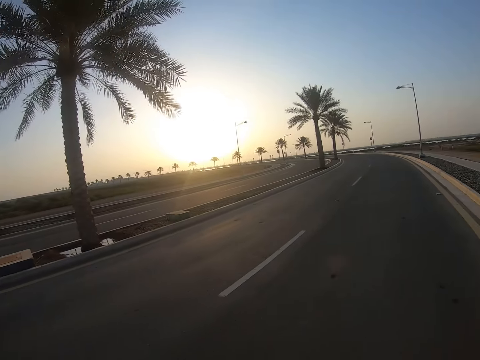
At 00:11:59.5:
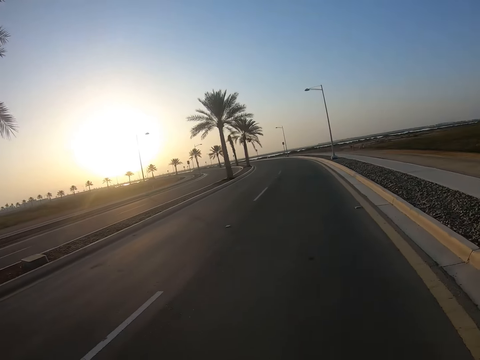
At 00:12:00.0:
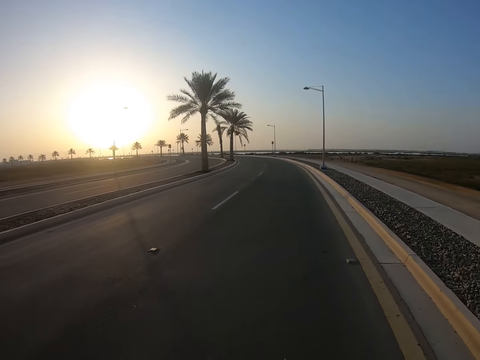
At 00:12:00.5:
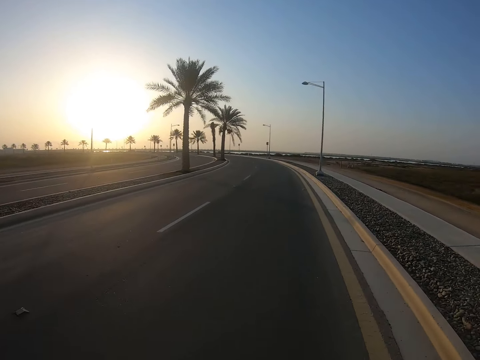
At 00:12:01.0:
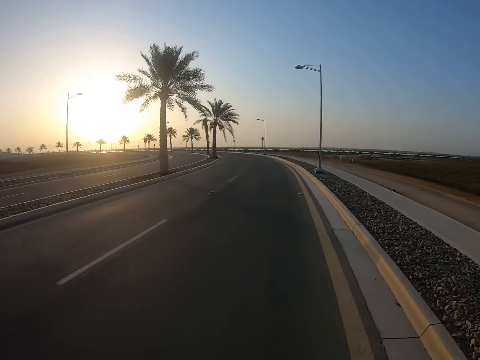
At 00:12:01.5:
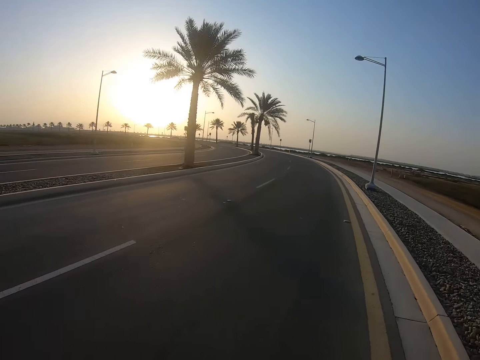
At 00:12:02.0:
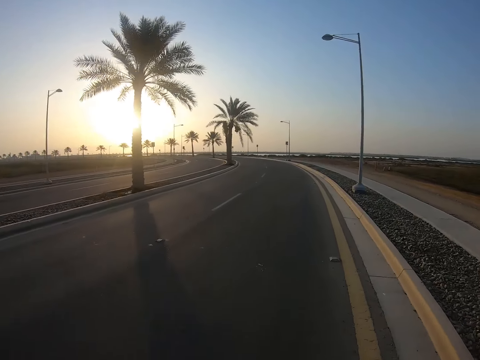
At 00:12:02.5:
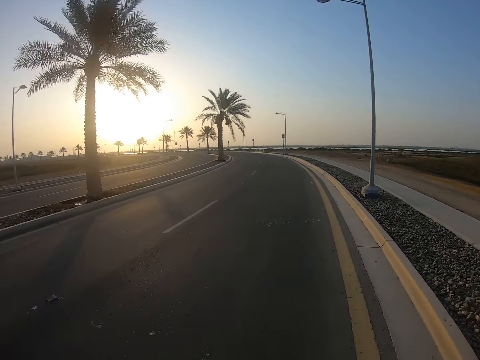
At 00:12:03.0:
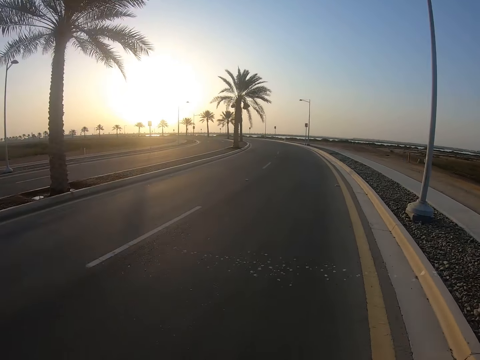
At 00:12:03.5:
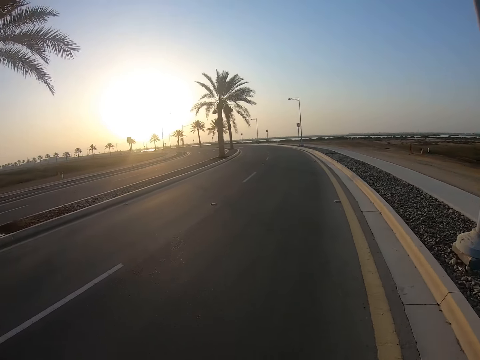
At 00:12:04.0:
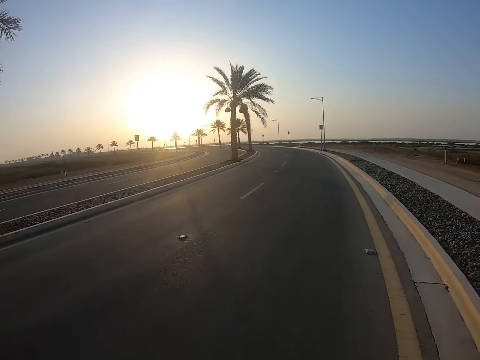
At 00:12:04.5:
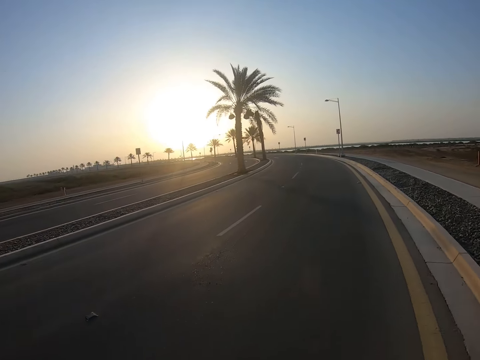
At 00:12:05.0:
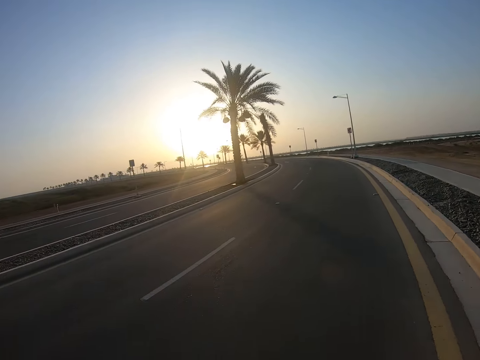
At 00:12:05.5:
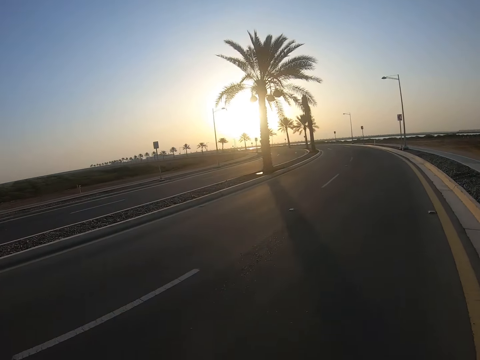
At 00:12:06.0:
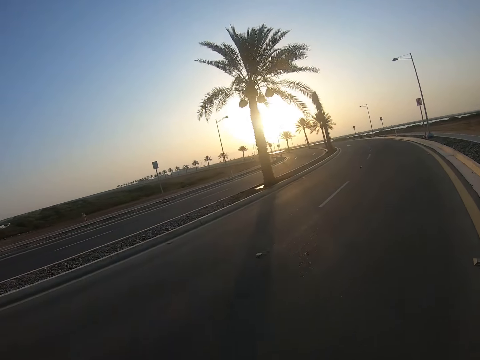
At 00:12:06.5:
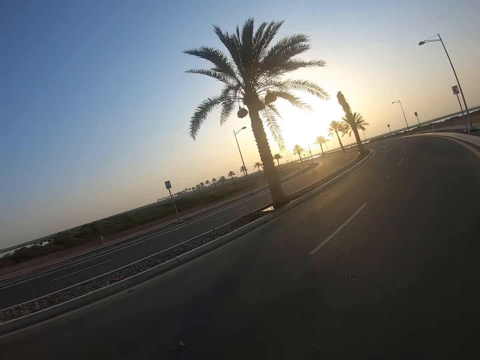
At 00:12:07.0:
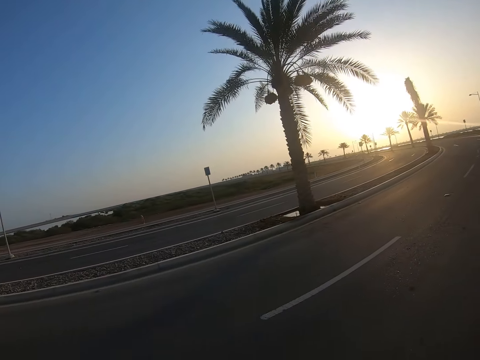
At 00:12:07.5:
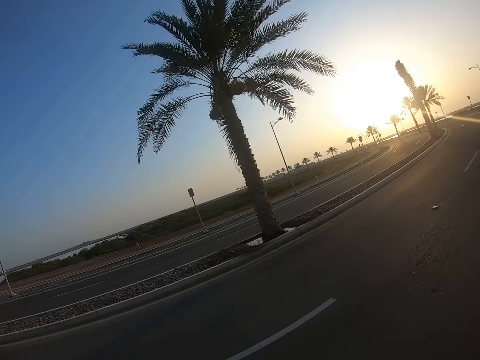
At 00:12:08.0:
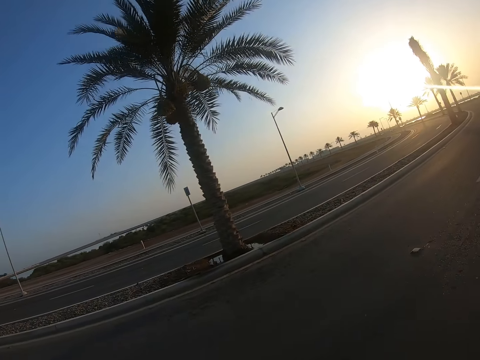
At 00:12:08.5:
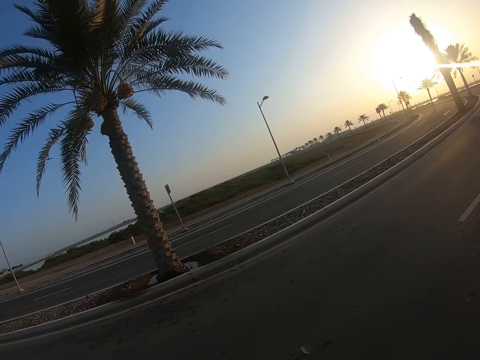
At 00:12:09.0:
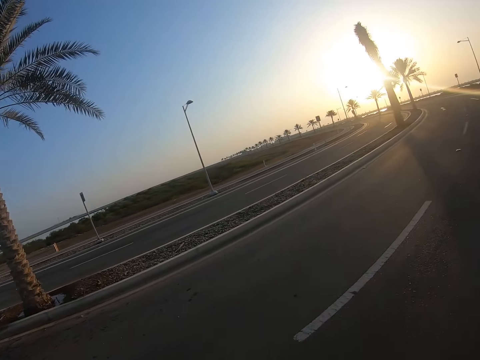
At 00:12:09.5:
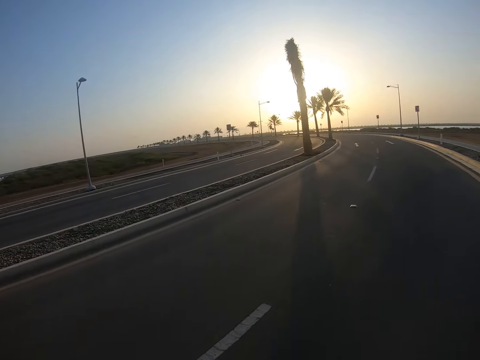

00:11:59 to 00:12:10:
The camera wearer looks at the road. They look aside.

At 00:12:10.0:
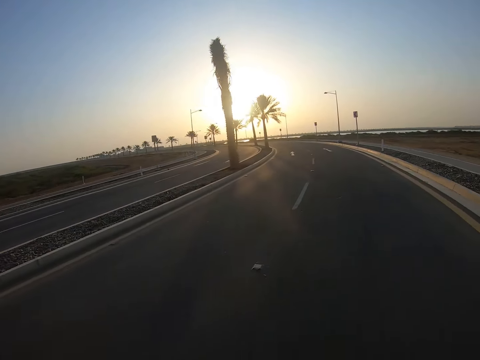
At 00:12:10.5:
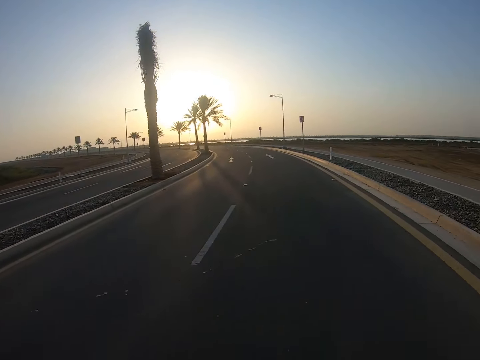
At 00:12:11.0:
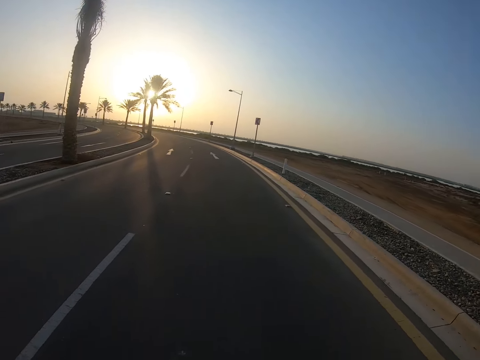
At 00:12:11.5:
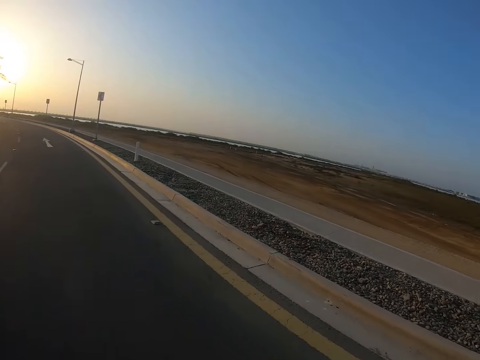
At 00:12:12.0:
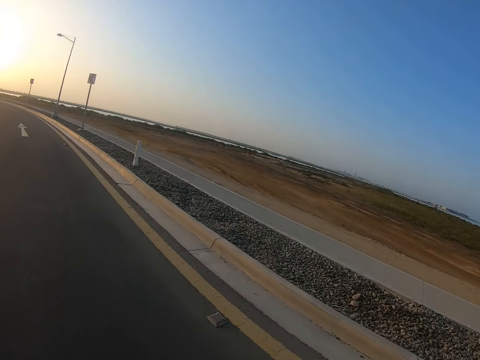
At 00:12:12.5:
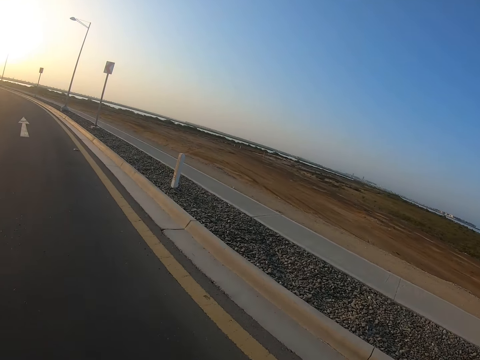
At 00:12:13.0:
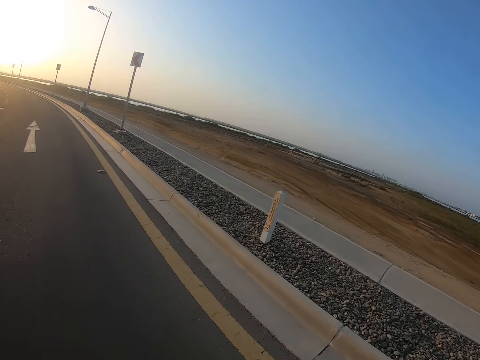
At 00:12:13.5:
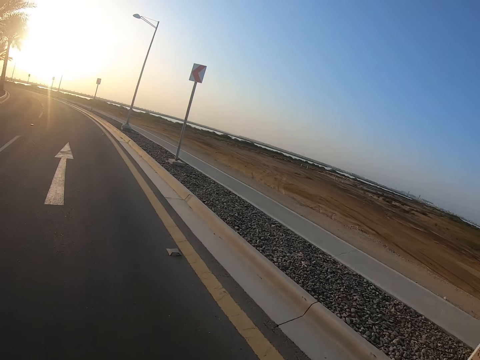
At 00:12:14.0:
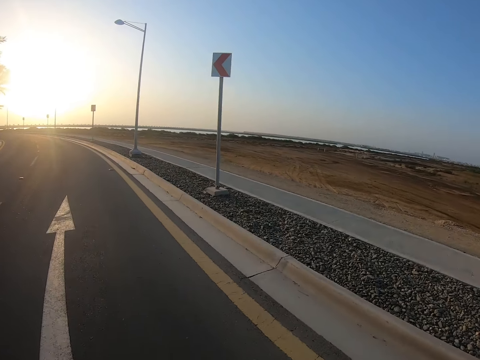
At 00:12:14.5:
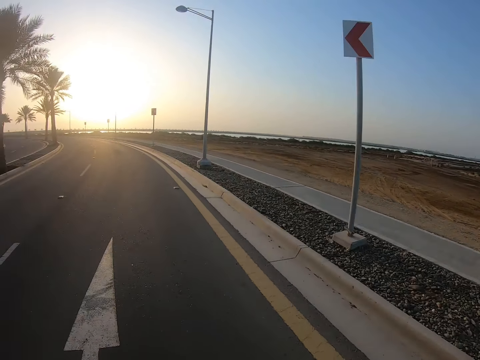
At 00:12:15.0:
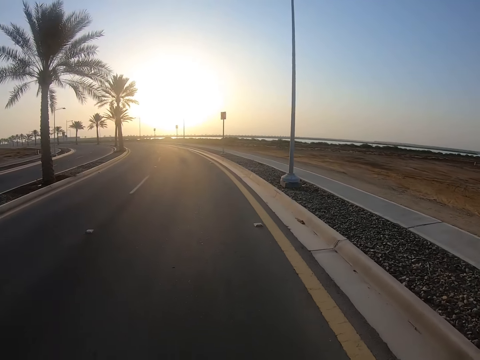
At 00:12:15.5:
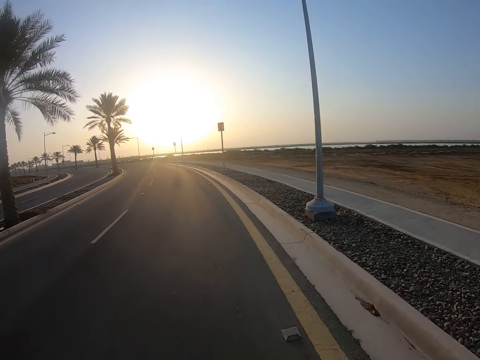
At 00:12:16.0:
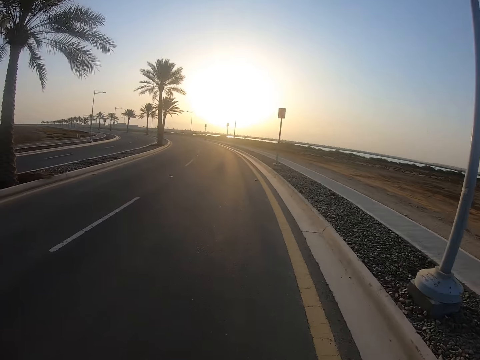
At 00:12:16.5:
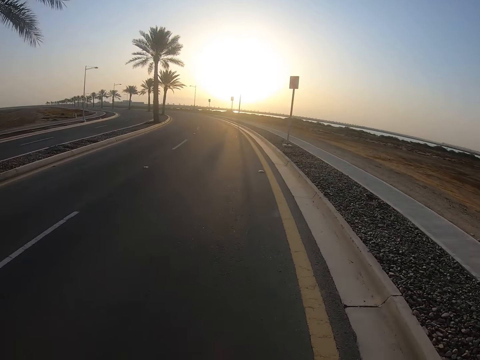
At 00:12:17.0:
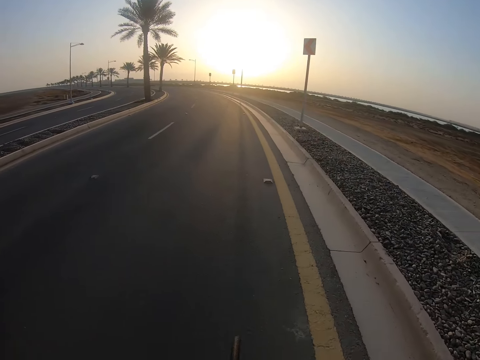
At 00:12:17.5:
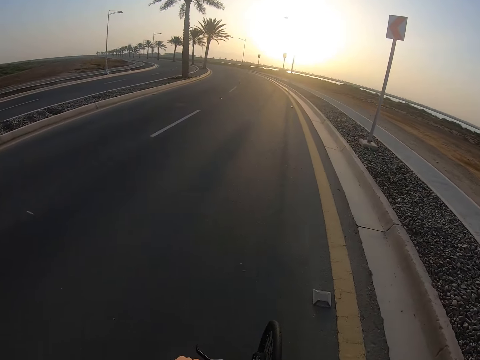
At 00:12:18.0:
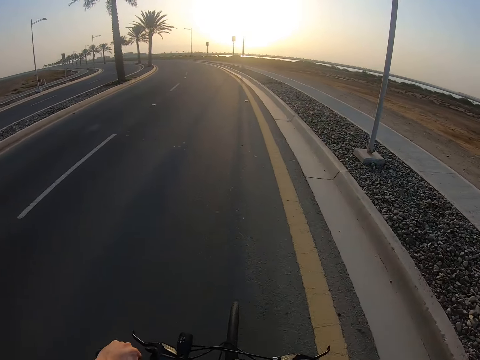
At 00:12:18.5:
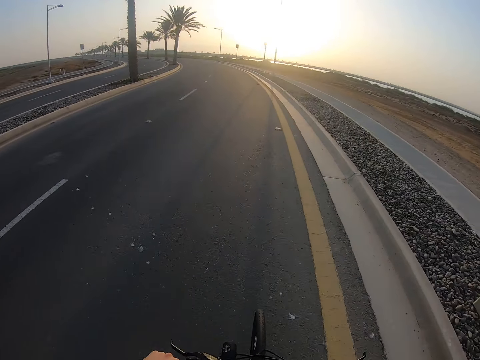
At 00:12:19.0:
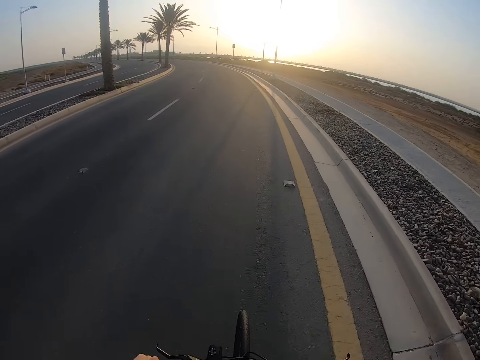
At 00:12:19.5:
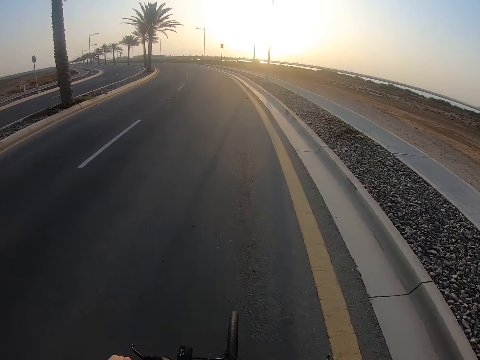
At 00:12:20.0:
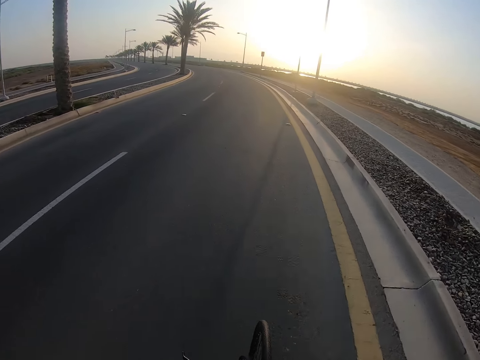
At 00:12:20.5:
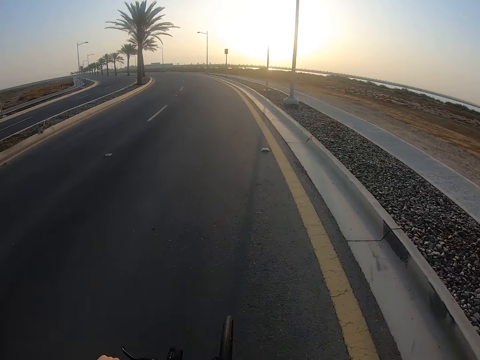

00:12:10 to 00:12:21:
The camera wearer looks at the road. They look at the water. They look at the road.

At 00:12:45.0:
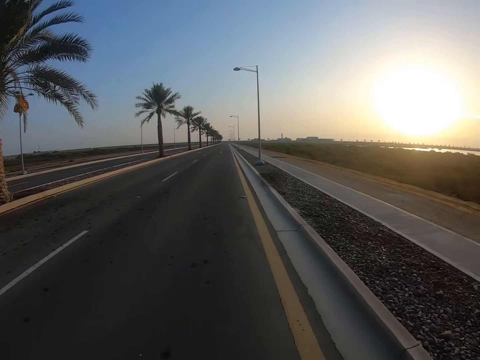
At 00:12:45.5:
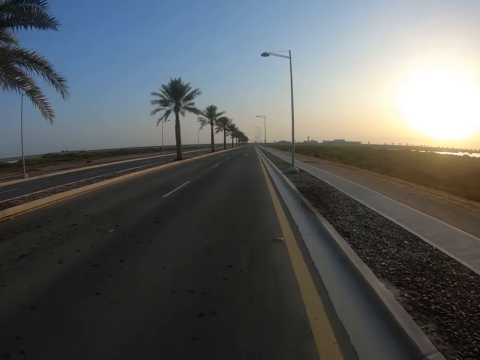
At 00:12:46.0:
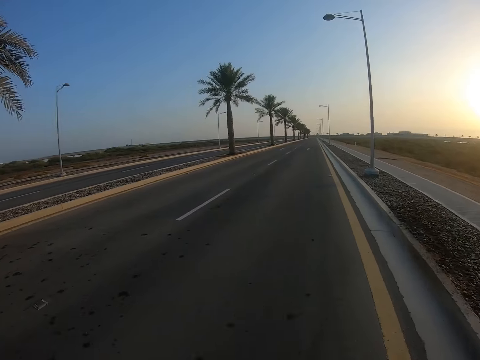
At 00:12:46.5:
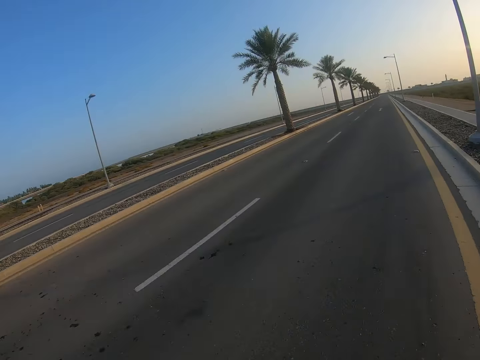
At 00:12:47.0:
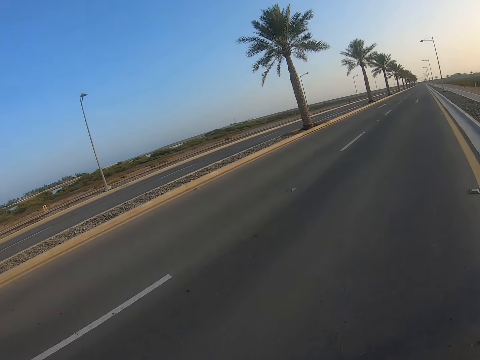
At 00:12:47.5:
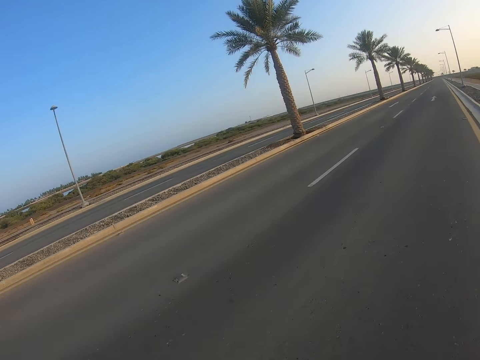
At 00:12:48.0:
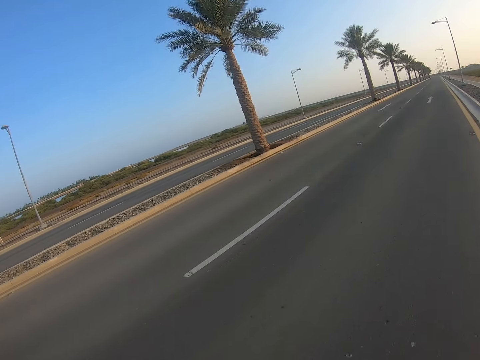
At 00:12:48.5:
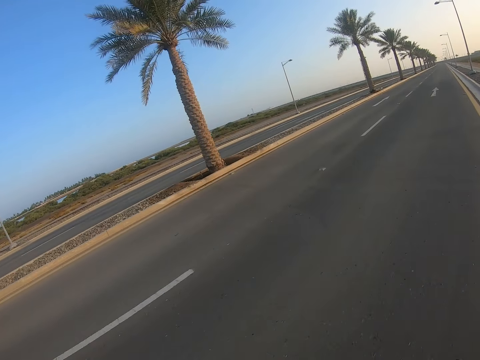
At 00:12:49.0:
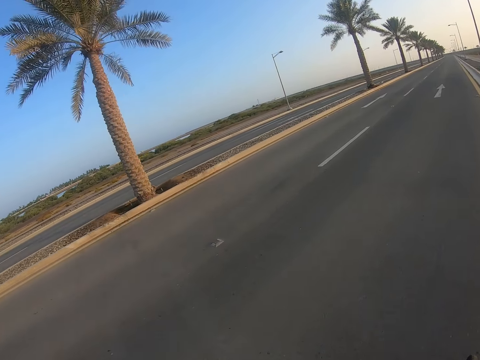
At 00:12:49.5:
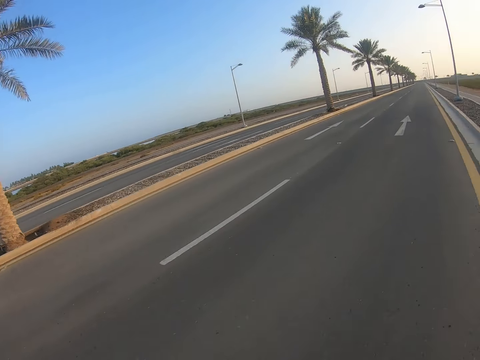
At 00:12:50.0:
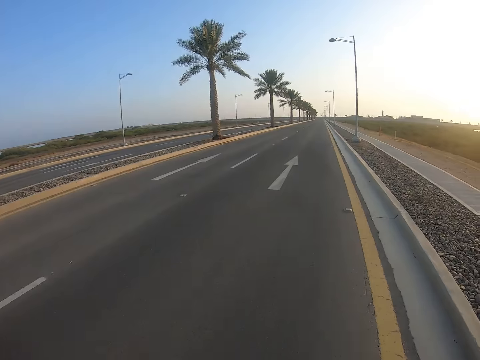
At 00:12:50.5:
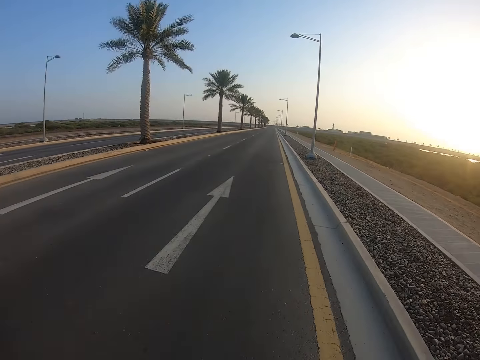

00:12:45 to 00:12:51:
The camera wearer looks aside.
